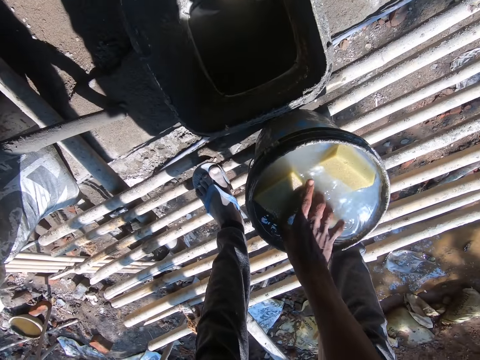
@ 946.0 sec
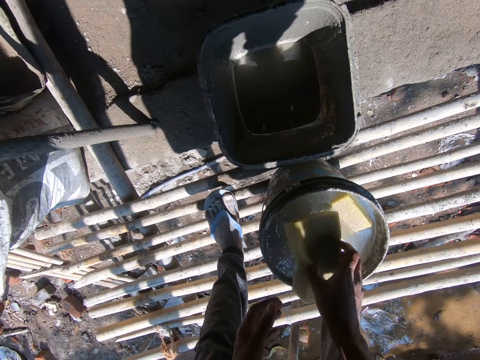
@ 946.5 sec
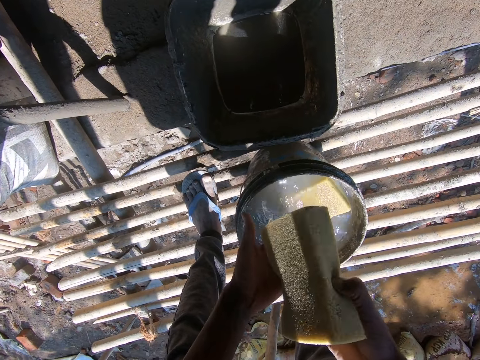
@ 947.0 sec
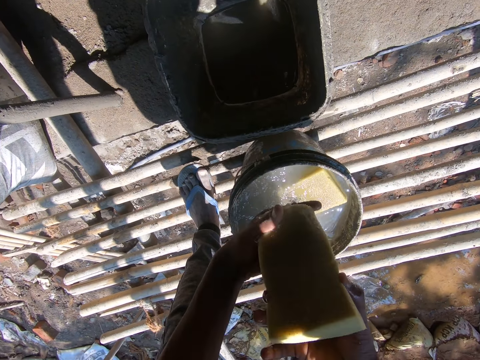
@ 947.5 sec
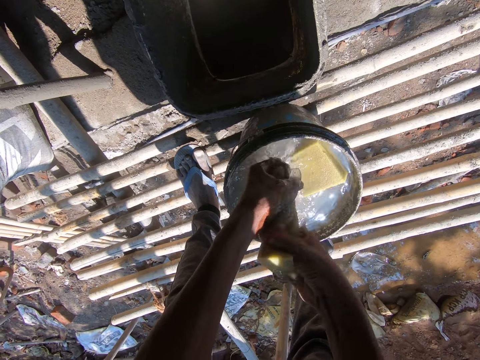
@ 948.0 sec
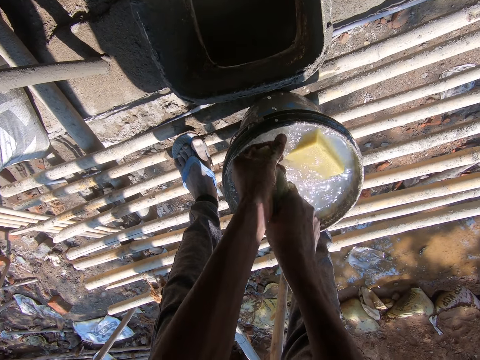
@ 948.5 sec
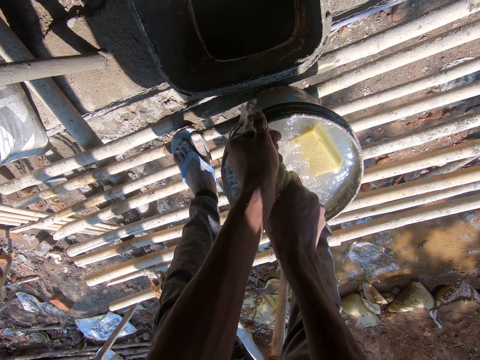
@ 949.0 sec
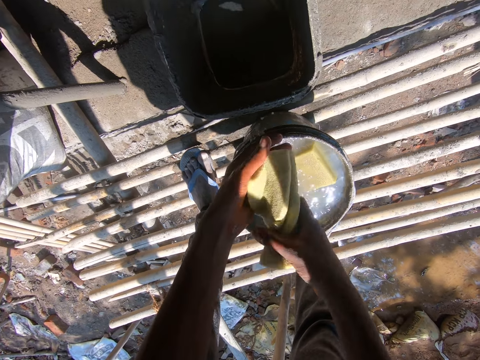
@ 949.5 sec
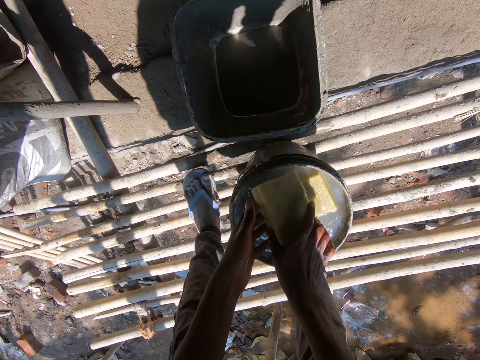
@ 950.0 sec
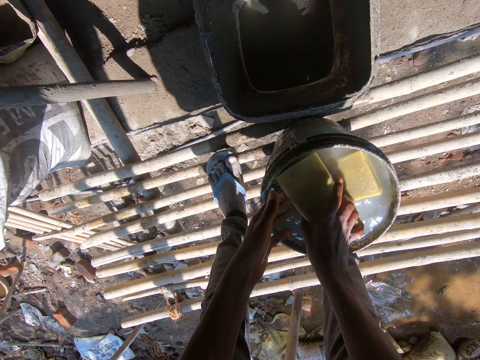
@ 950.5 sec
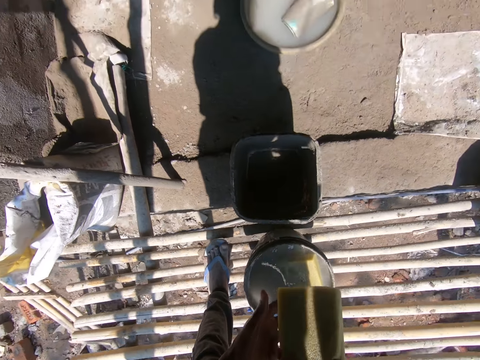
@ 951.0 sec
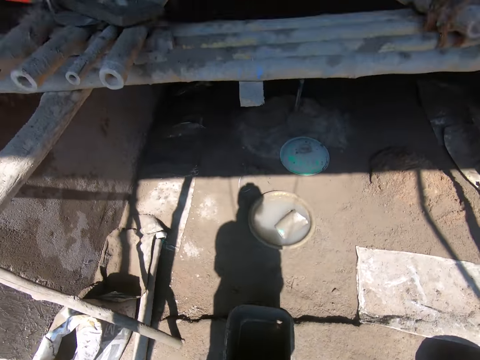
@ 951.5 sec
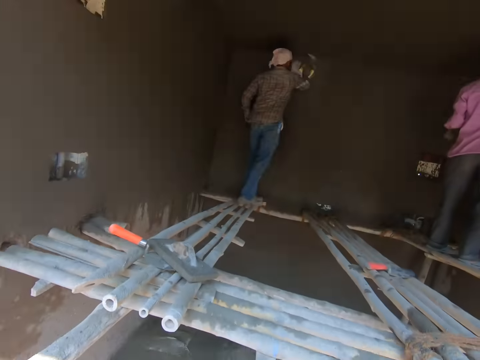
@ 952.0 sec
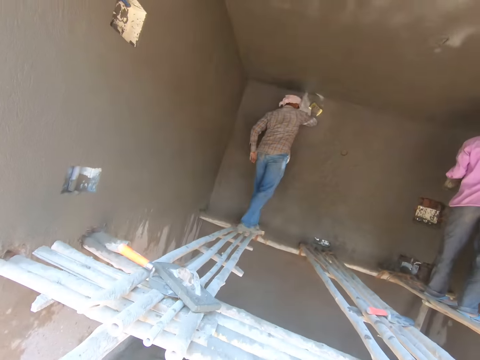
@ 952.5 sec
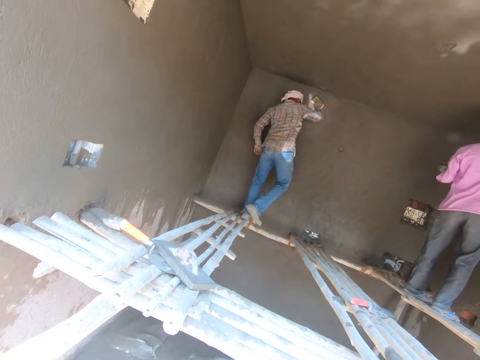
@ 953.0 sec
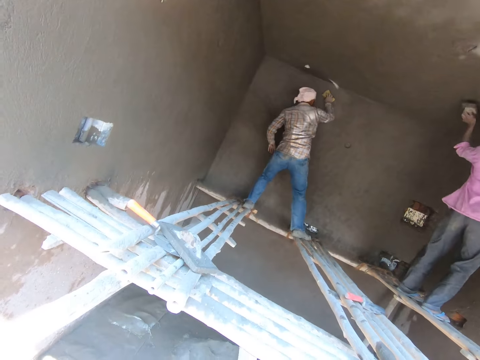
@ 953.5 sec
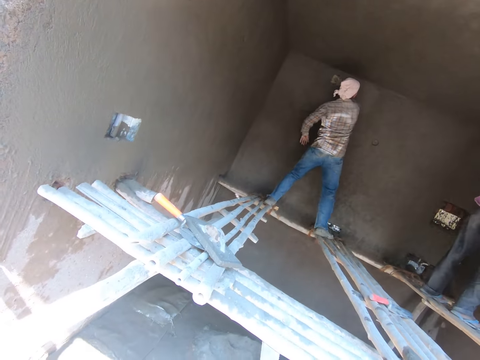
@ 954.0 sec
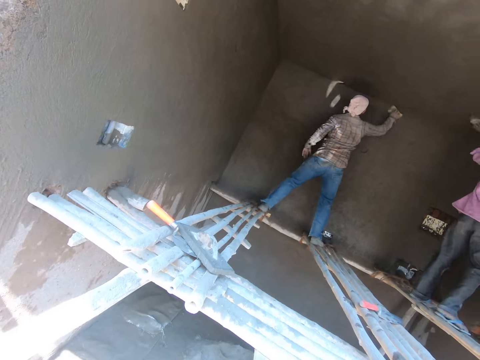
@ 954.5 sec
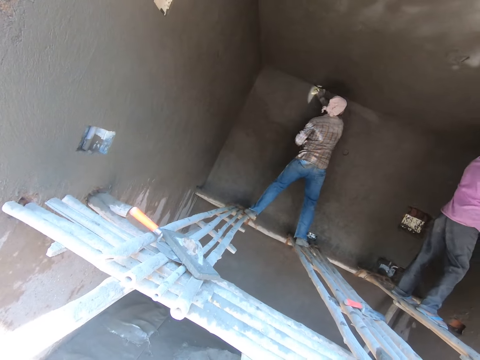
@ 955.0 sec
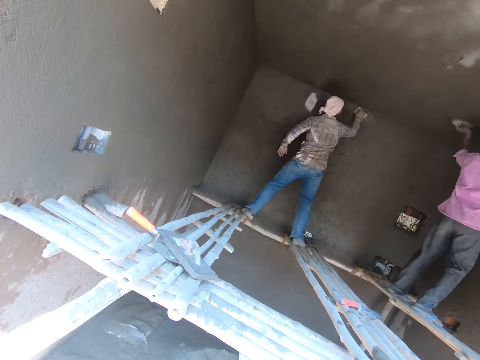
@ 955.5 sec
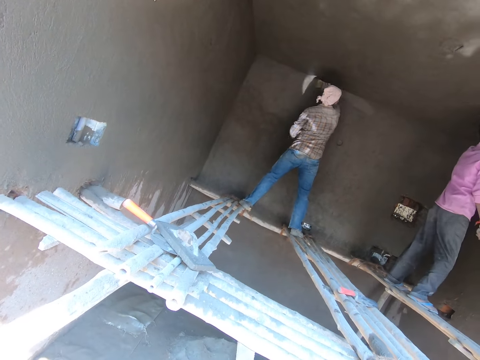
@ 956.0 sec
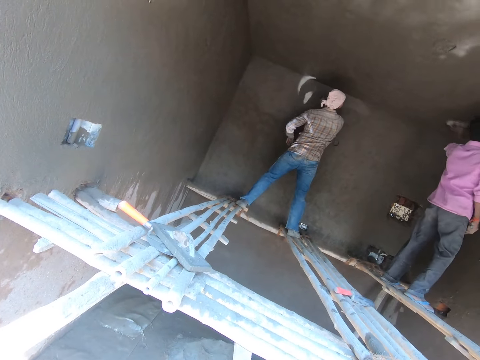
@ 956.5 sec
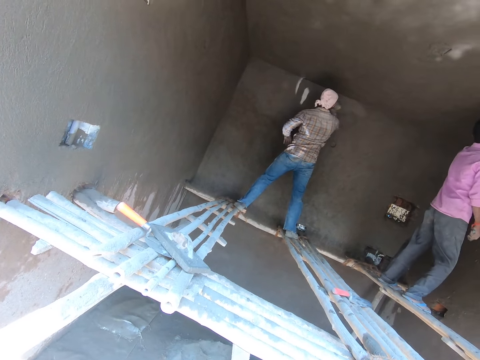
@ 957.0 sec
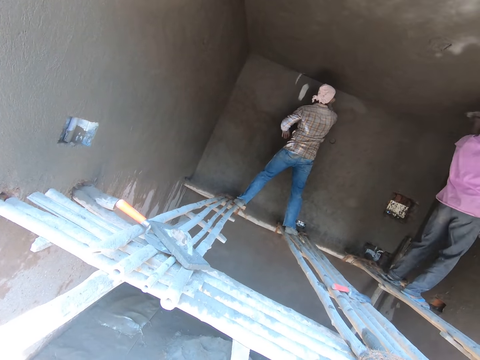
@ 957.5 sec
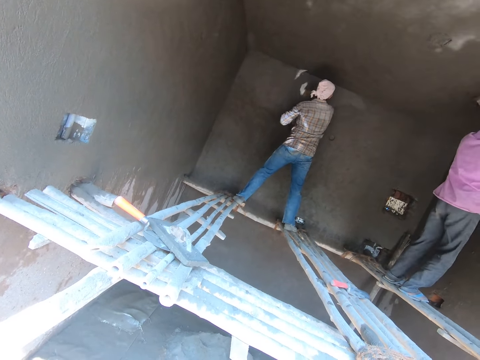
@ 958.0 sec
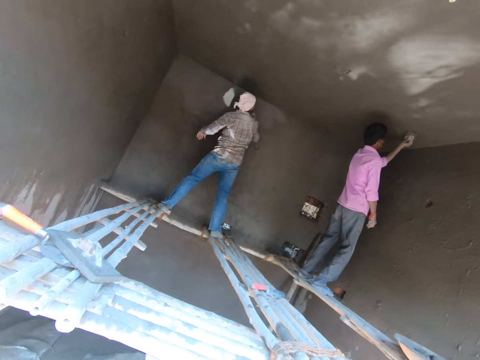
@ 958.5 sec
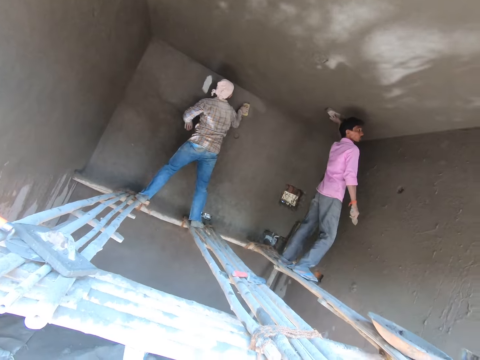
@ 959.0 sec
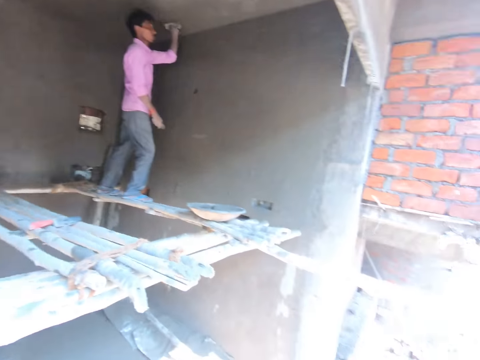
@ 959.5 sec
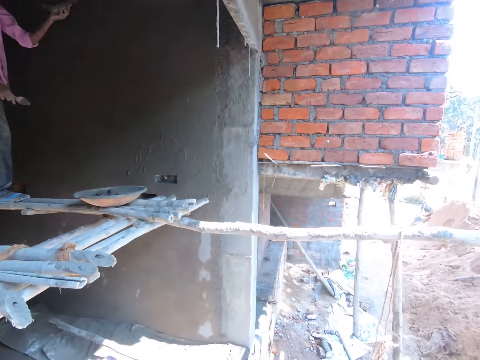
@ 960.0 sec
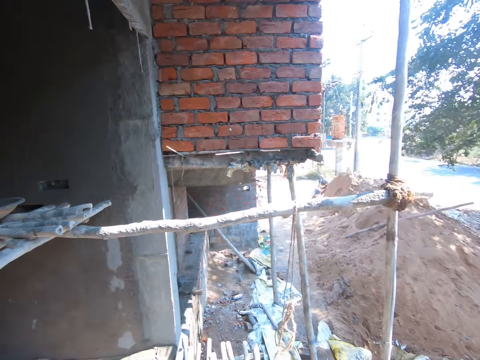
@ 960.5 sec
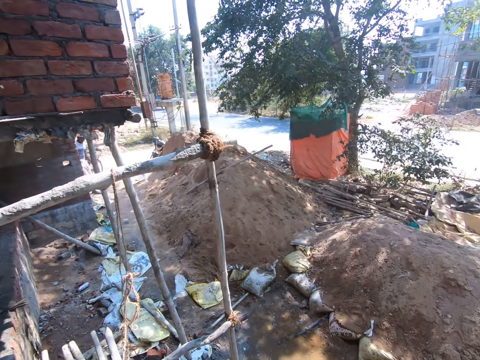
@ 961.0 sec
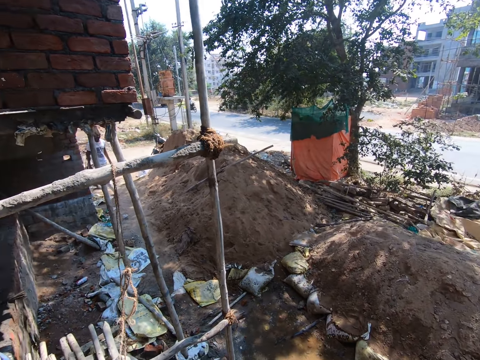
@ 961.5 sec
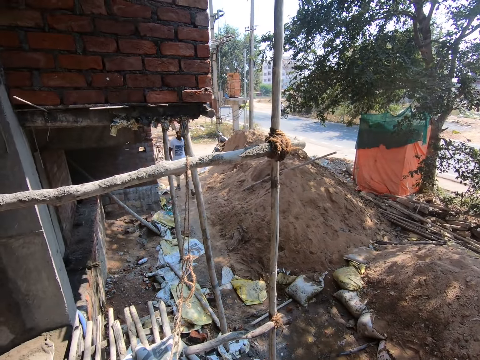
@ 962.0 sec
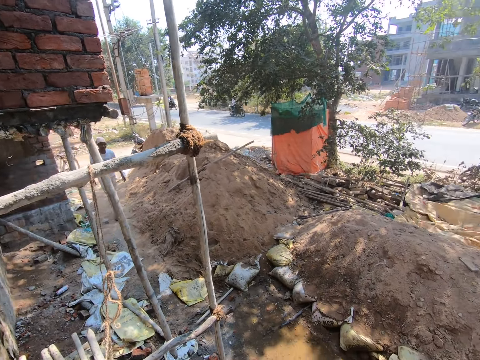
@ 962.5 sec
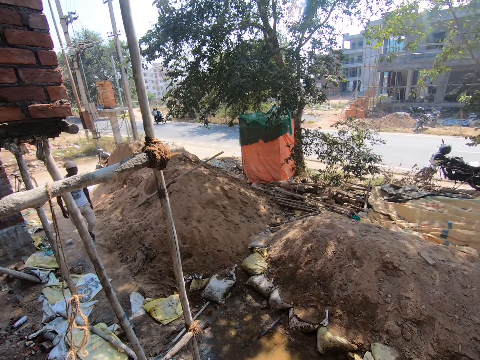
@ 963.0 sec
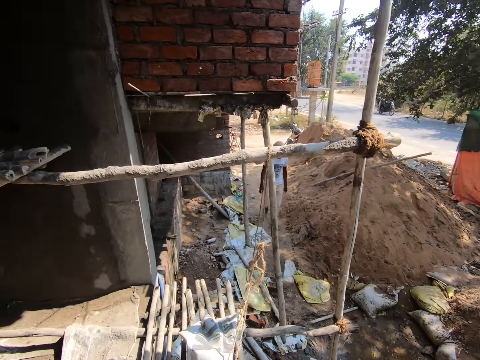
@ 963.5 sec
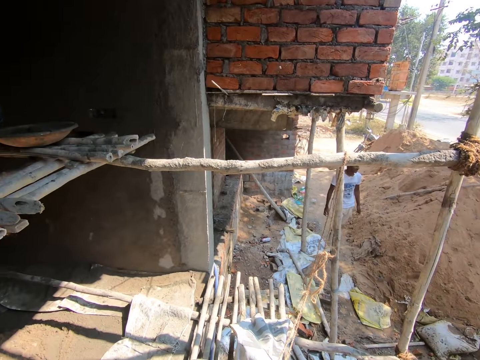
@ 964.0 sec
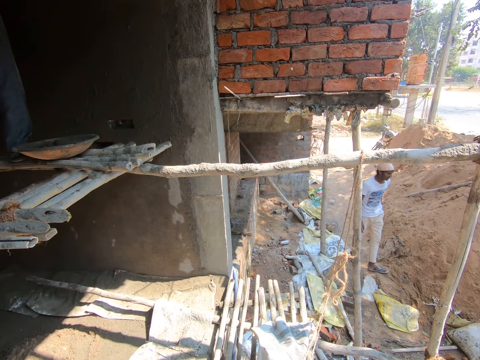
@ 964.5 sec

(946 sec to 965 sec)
The camera wearer picks up the sponge. They squeeze the sponge and dip the sponge in water. A man wipes a wall with a sponge. The camera wearer stares at the man. They look around and look at another man.

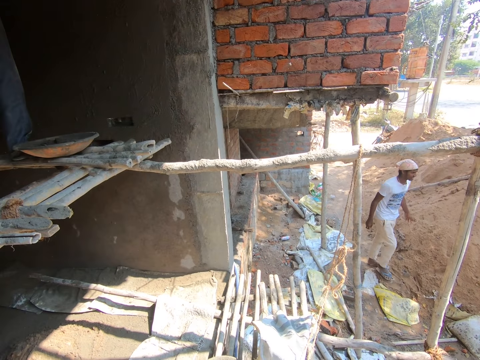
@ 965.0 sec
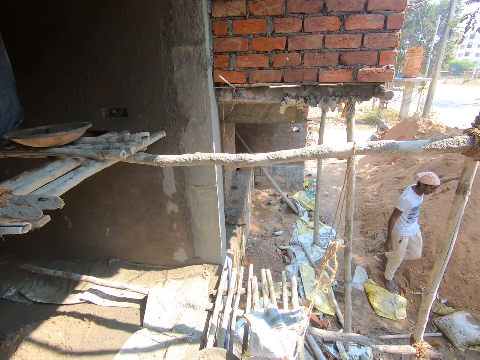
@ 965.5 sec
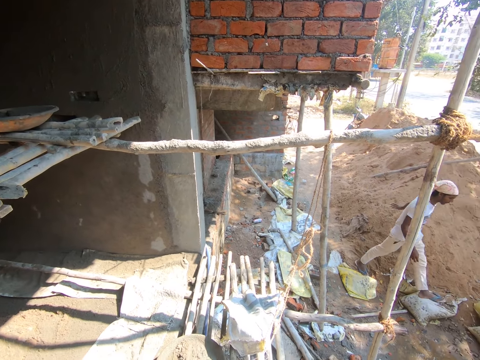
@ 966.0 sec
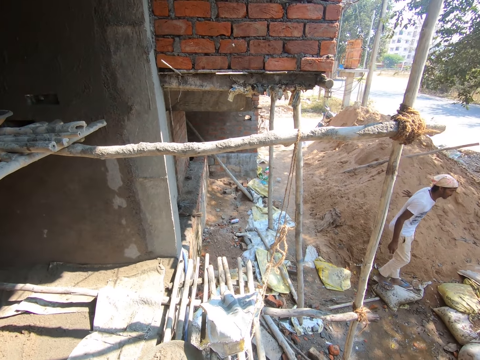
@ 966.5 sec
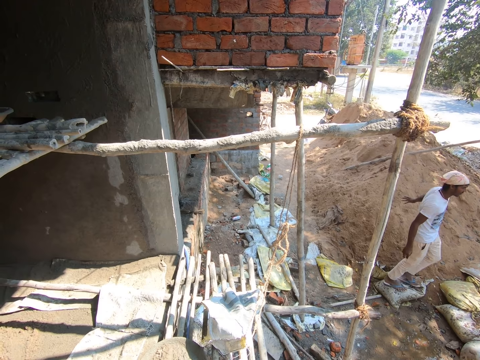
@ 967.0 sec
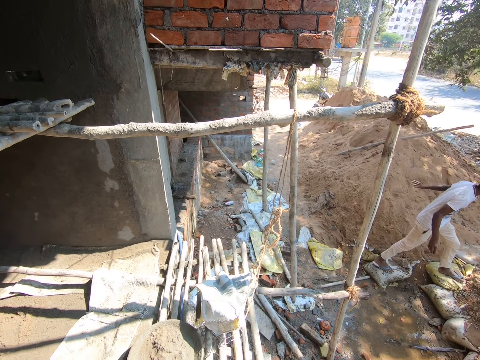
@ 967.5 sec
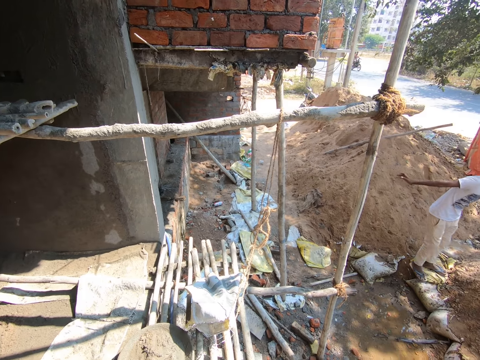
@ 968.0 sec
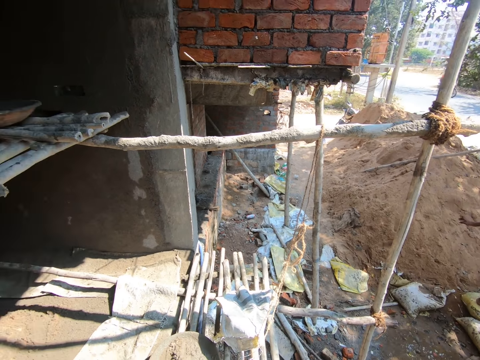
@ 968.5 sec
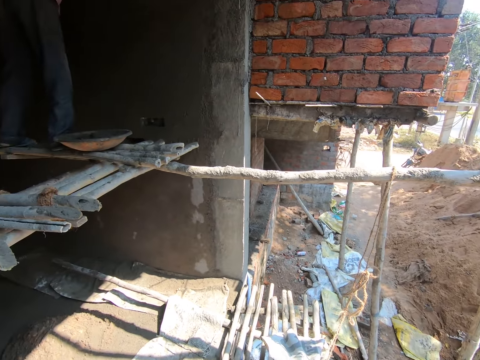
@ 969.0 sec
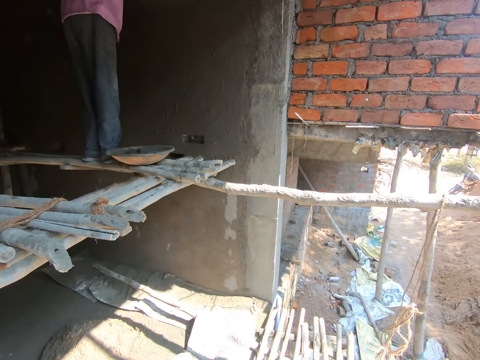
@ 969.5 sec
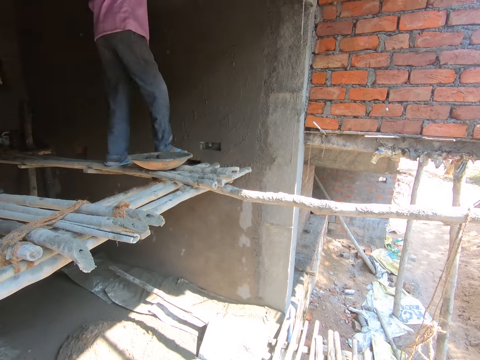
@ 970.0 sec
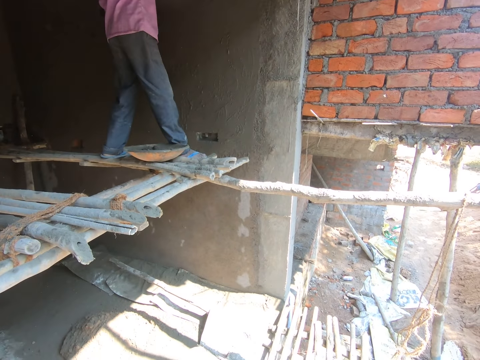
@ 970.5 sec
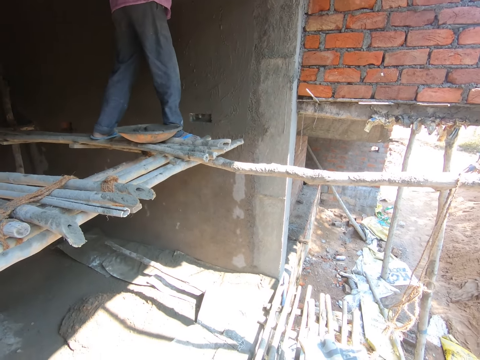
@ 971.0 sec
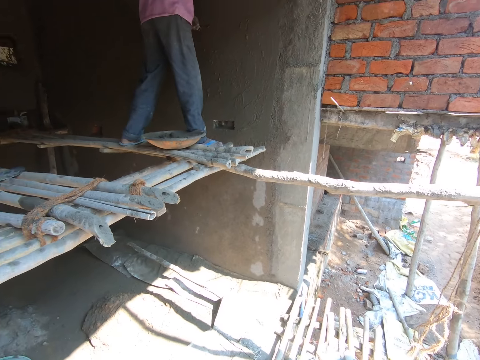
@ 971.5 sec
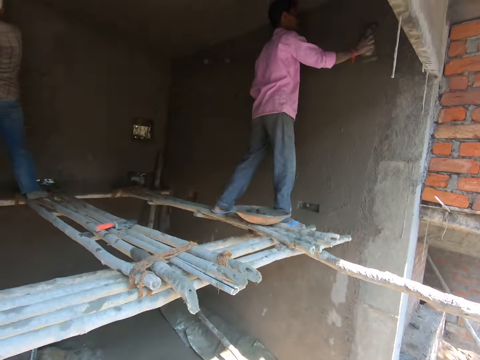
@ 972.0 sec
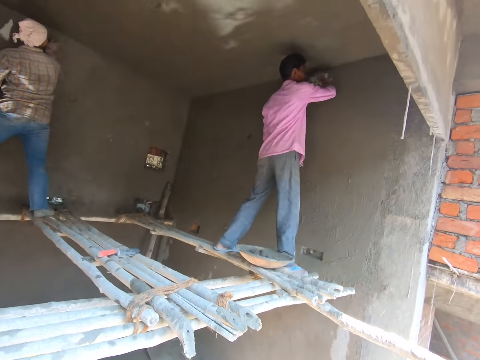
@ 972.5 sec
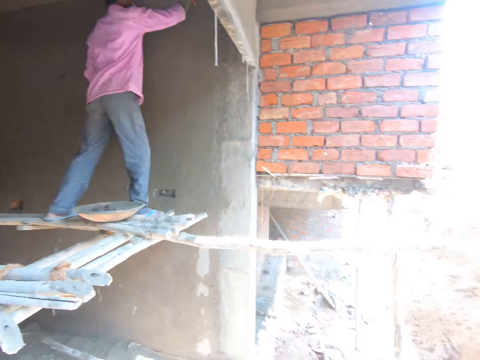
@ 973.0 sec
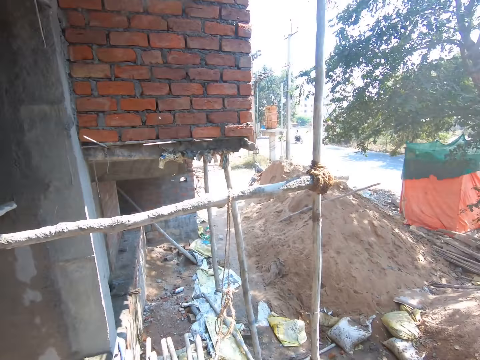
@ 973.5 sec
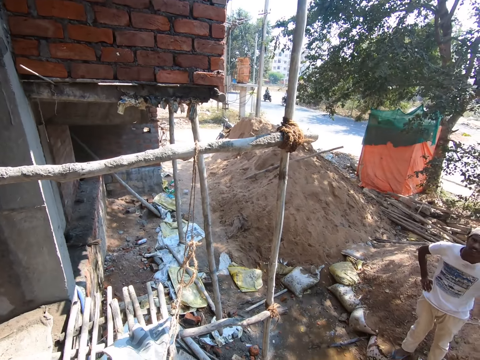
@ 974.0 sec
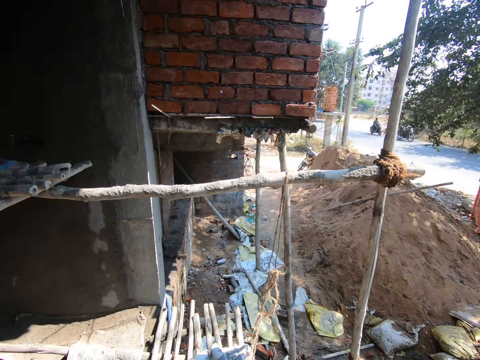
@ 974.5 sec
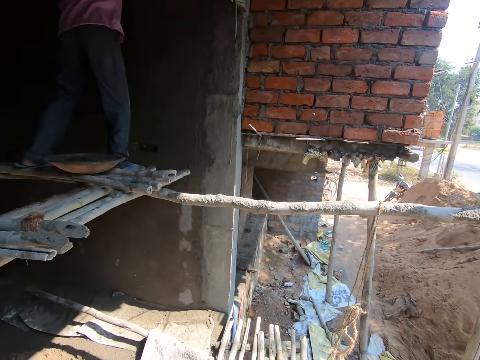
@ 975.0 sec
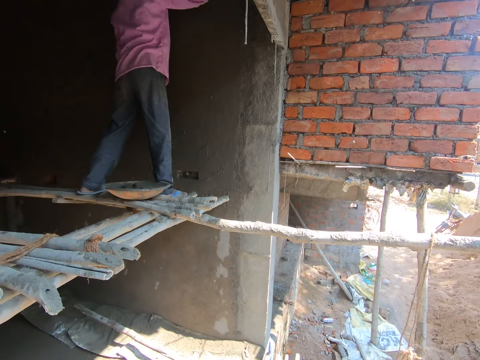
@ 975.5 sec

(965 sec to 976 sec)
A man smoothens a wall with a hand float. The camera wearer looks at another man.
